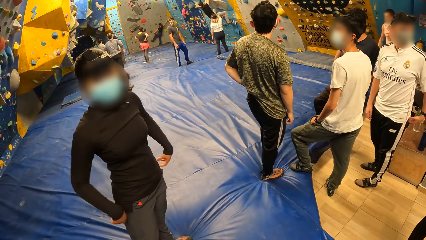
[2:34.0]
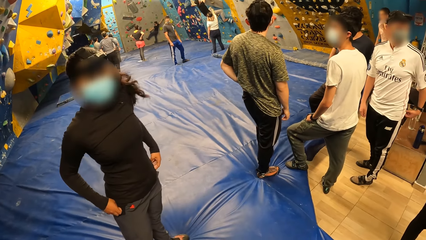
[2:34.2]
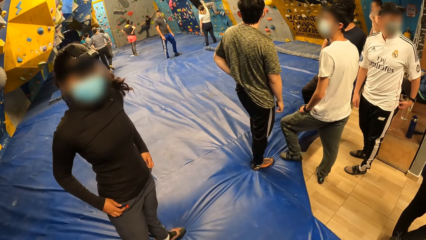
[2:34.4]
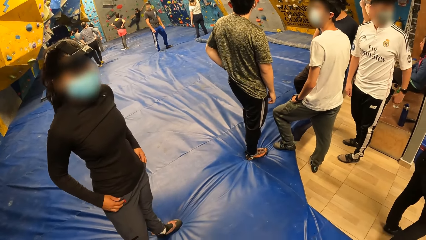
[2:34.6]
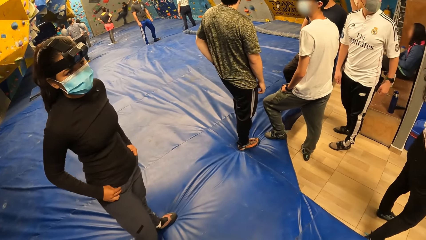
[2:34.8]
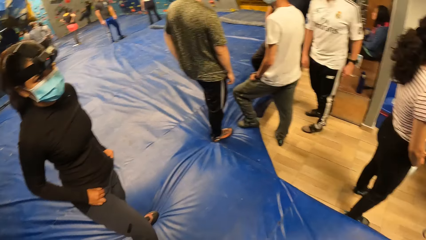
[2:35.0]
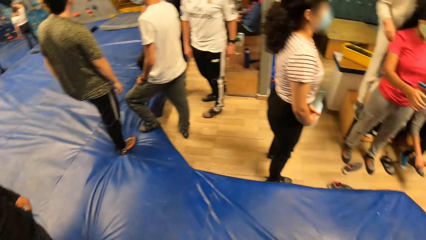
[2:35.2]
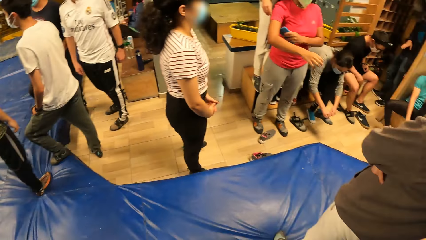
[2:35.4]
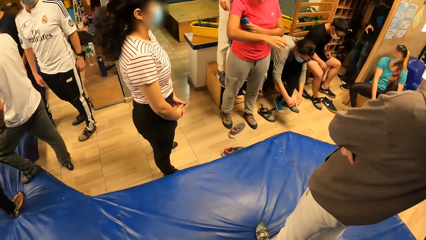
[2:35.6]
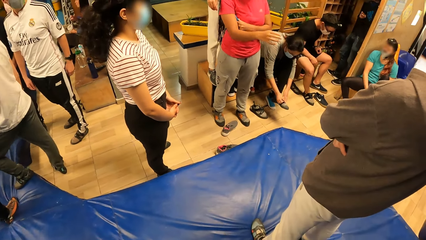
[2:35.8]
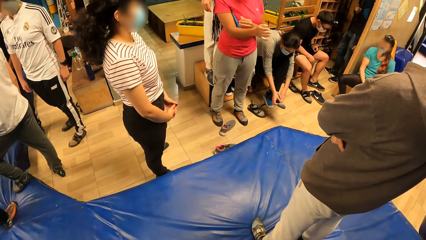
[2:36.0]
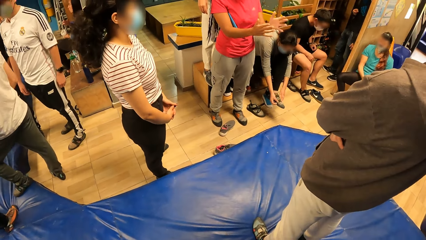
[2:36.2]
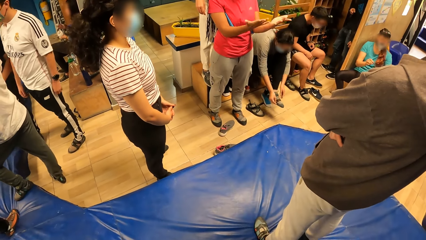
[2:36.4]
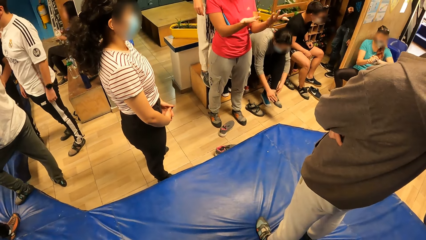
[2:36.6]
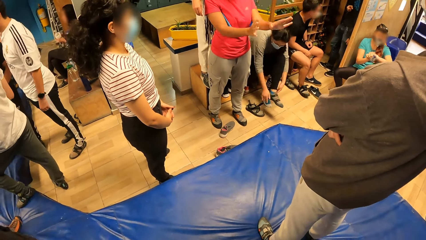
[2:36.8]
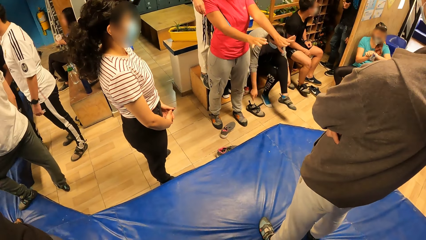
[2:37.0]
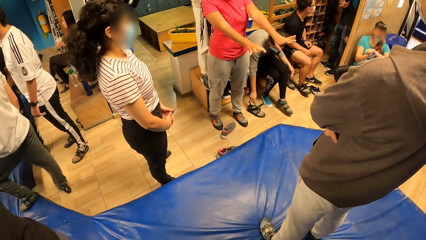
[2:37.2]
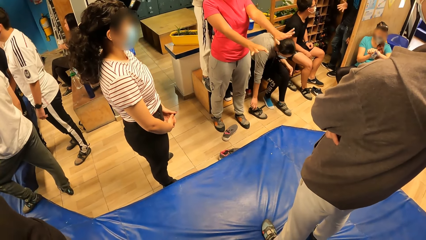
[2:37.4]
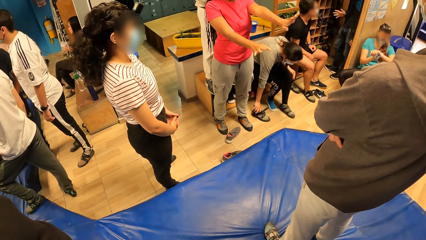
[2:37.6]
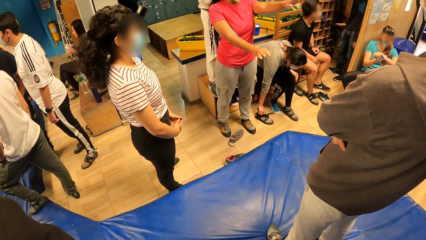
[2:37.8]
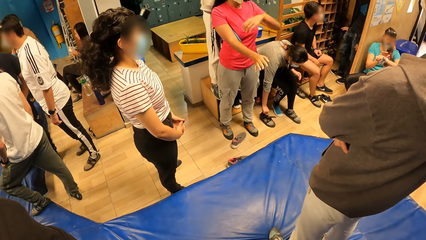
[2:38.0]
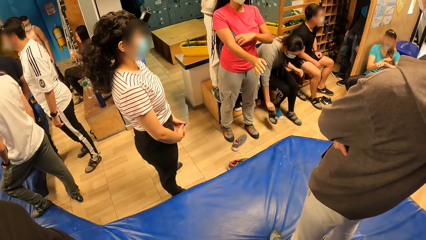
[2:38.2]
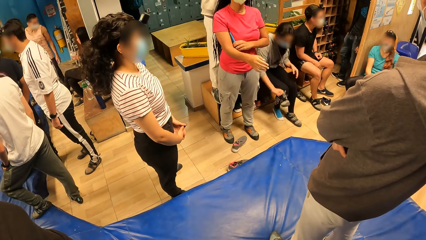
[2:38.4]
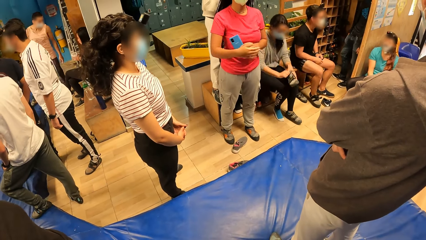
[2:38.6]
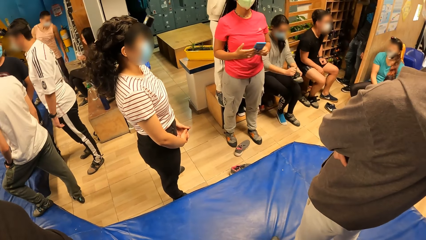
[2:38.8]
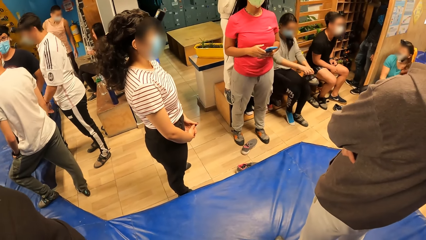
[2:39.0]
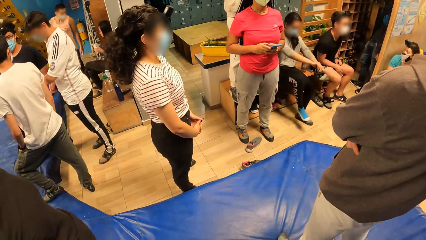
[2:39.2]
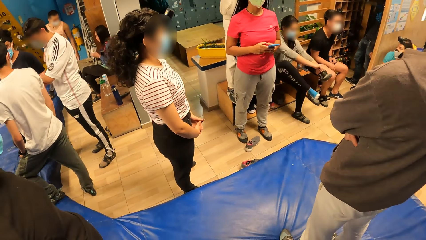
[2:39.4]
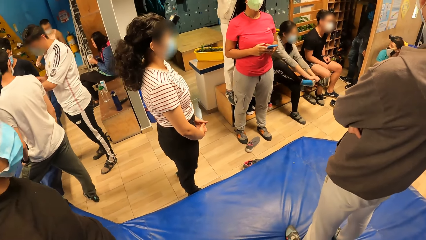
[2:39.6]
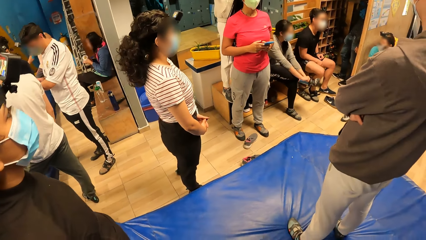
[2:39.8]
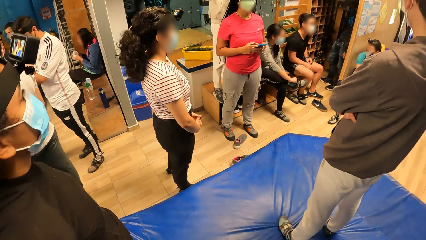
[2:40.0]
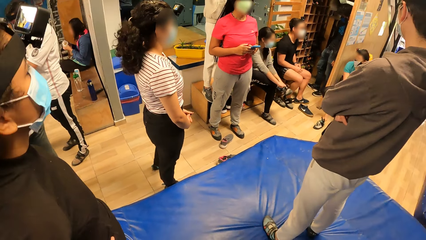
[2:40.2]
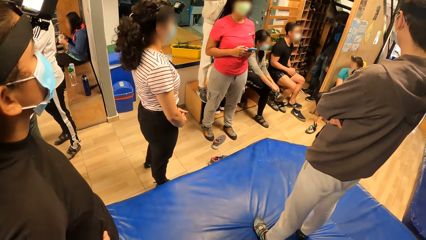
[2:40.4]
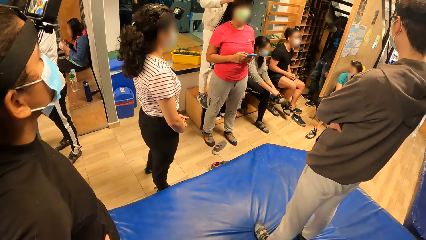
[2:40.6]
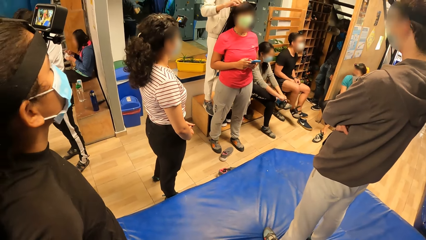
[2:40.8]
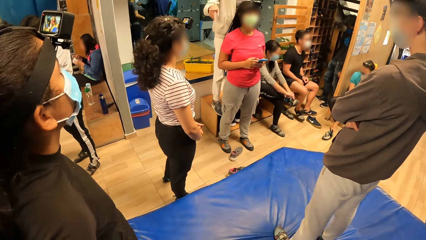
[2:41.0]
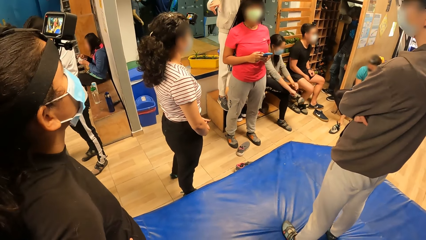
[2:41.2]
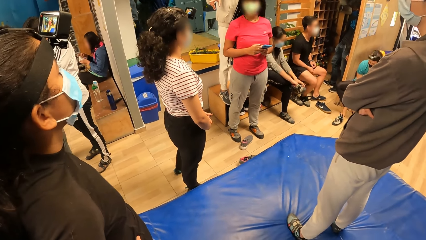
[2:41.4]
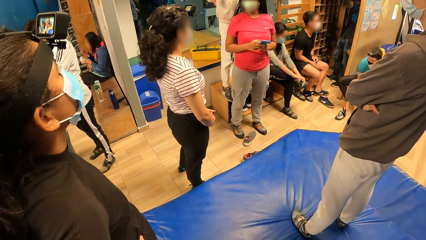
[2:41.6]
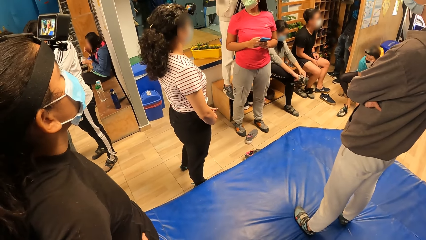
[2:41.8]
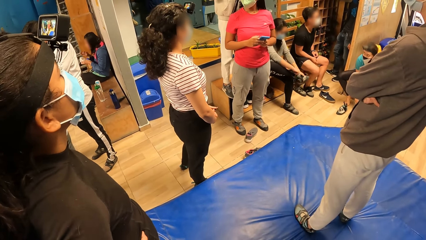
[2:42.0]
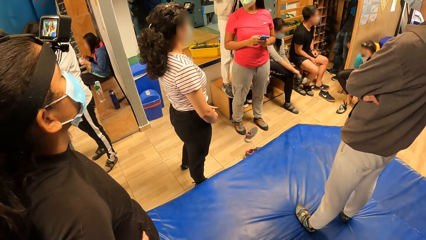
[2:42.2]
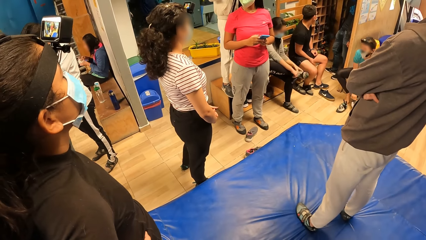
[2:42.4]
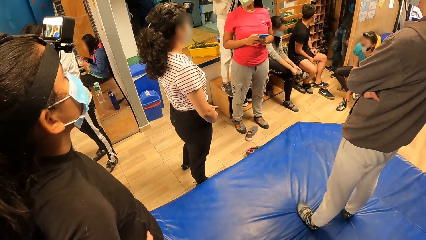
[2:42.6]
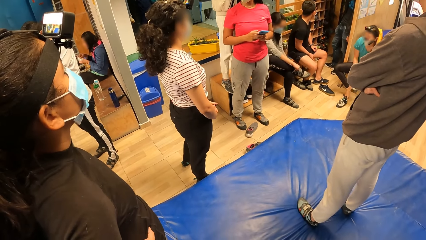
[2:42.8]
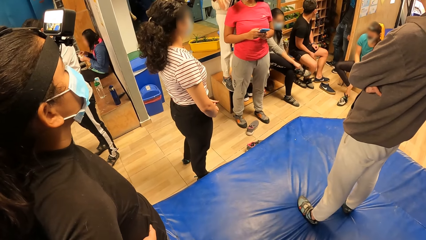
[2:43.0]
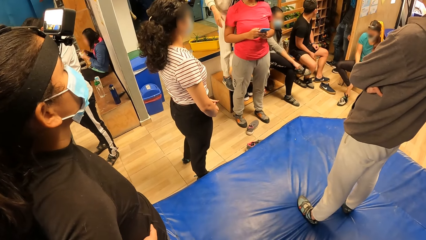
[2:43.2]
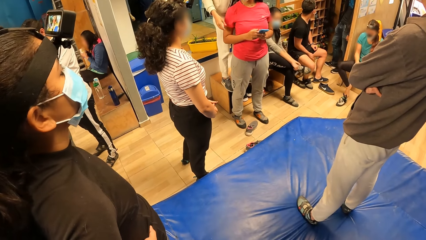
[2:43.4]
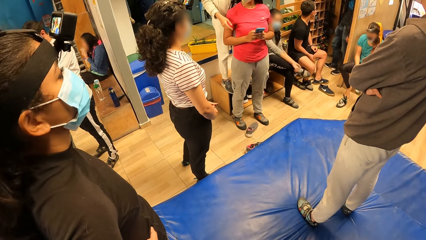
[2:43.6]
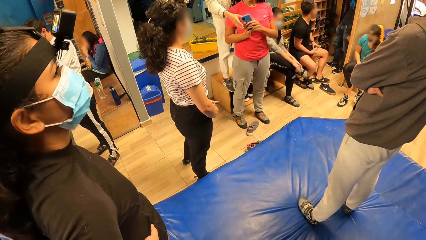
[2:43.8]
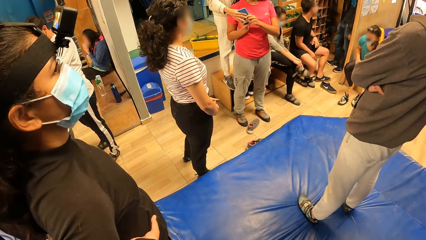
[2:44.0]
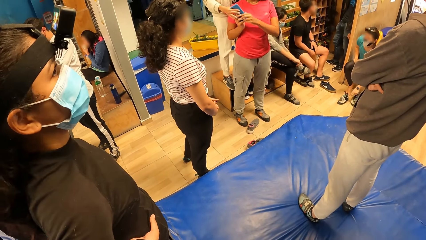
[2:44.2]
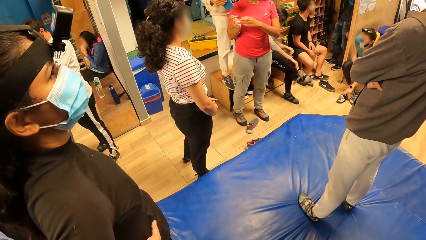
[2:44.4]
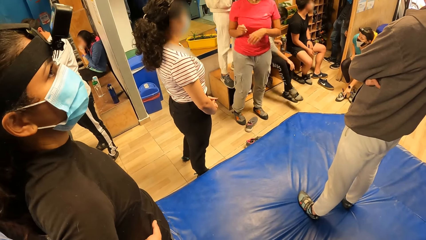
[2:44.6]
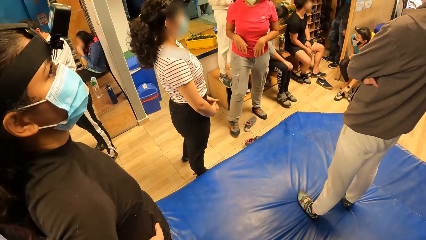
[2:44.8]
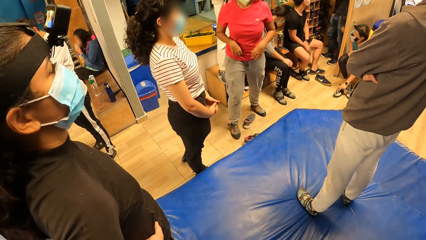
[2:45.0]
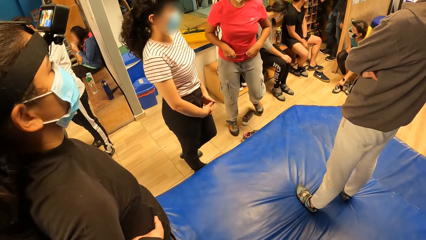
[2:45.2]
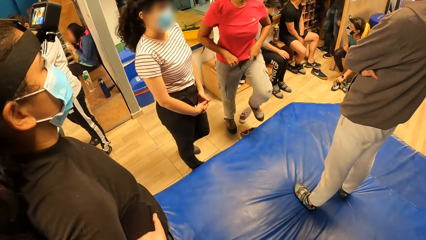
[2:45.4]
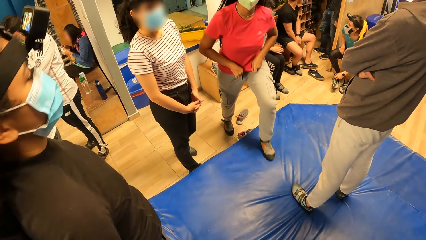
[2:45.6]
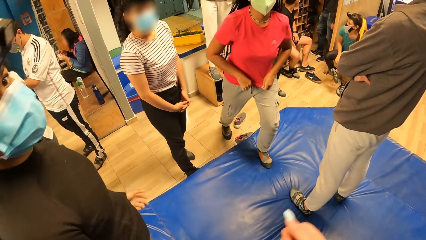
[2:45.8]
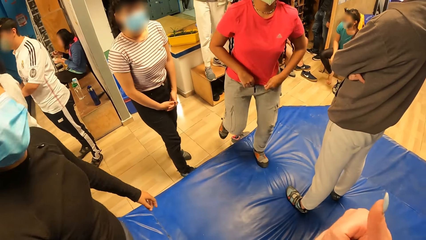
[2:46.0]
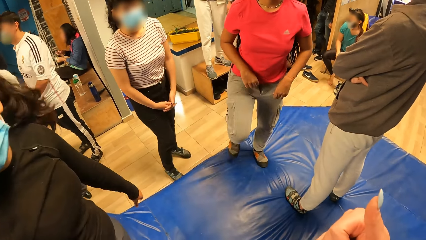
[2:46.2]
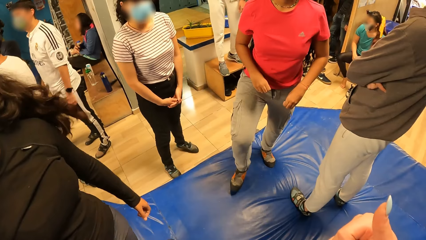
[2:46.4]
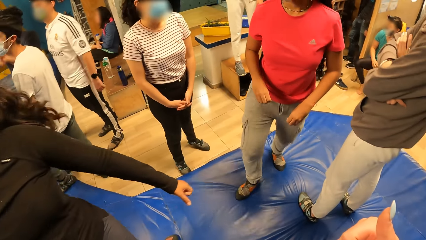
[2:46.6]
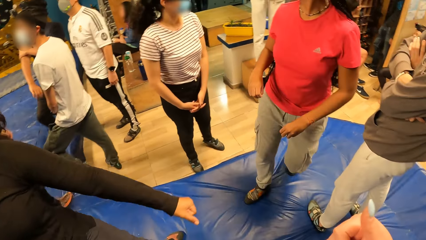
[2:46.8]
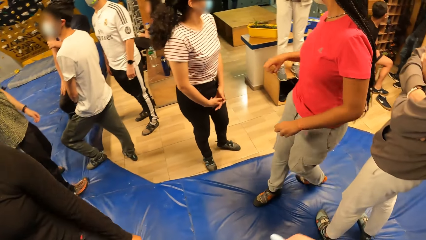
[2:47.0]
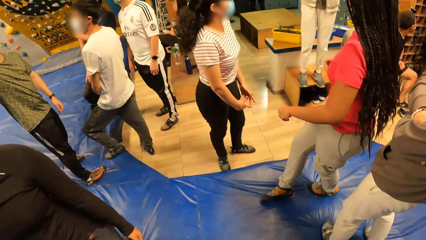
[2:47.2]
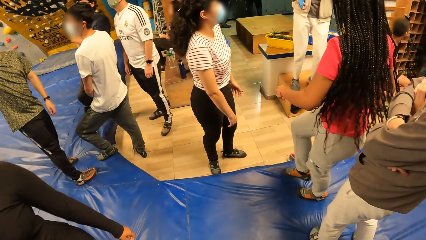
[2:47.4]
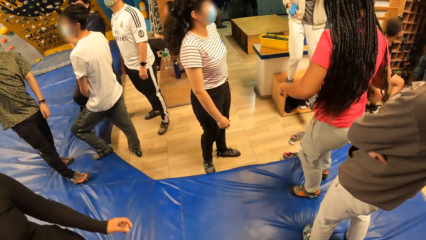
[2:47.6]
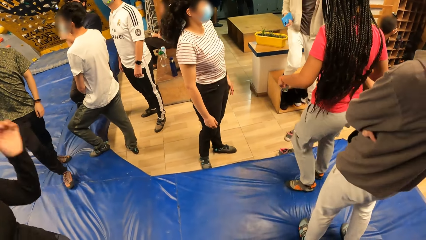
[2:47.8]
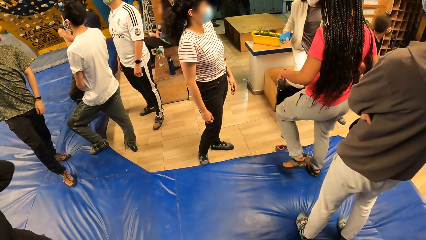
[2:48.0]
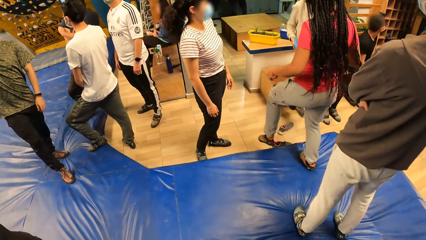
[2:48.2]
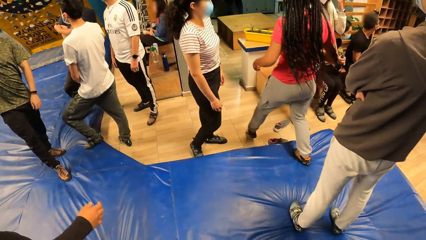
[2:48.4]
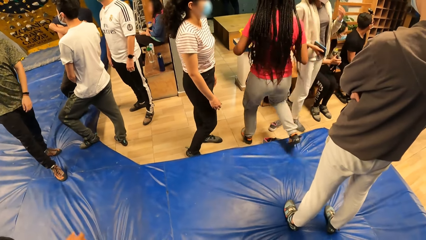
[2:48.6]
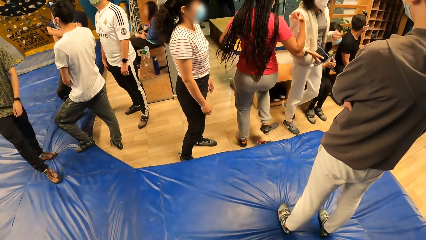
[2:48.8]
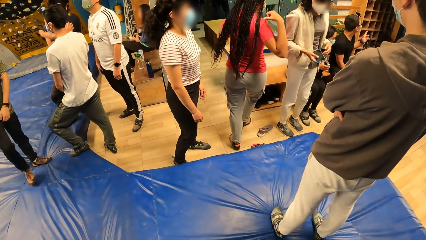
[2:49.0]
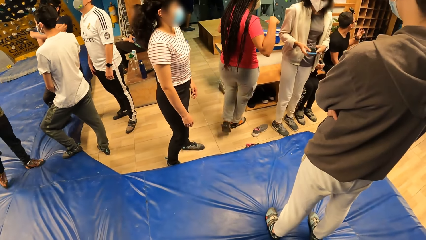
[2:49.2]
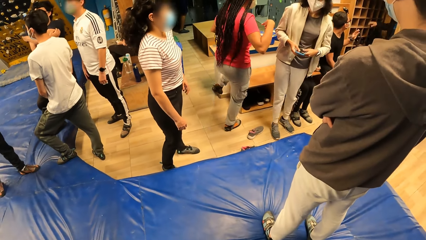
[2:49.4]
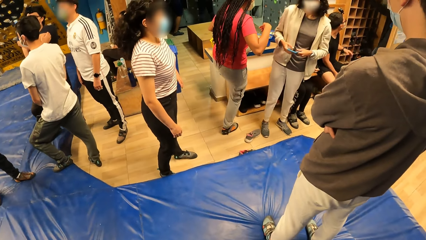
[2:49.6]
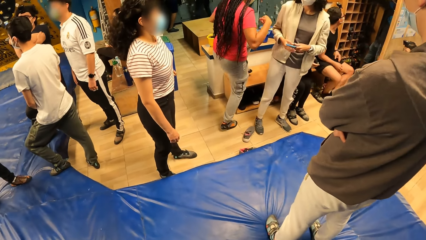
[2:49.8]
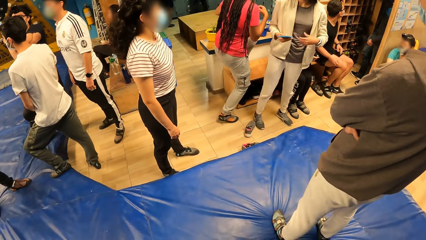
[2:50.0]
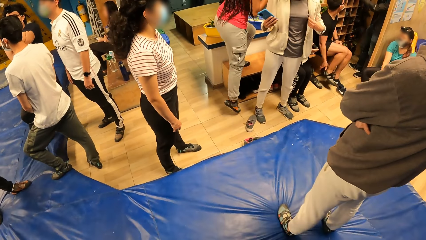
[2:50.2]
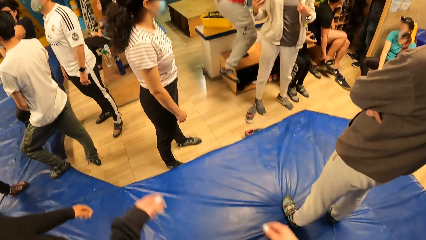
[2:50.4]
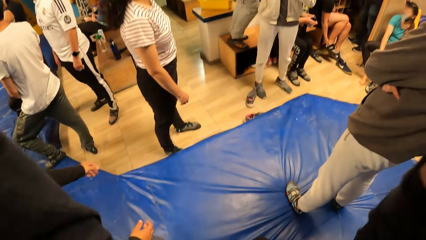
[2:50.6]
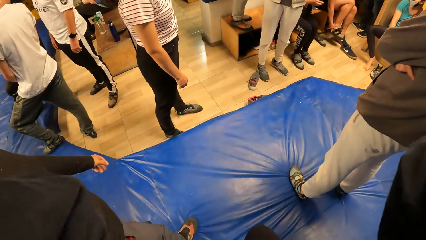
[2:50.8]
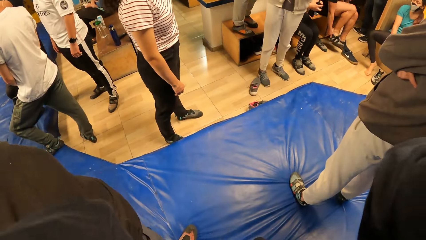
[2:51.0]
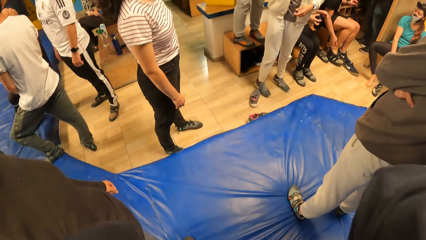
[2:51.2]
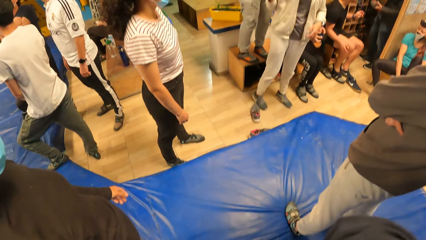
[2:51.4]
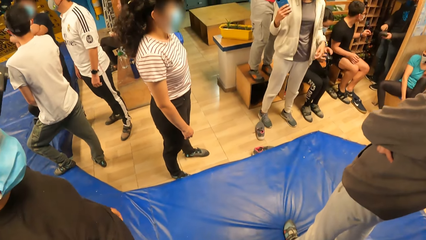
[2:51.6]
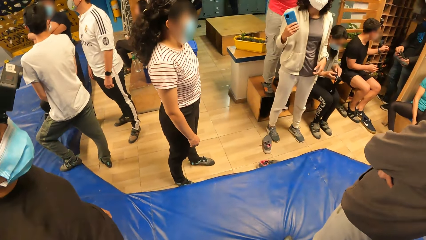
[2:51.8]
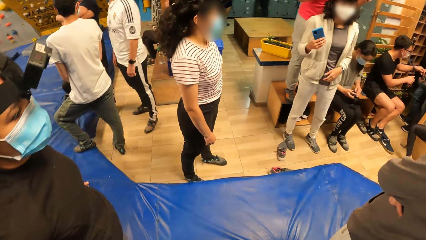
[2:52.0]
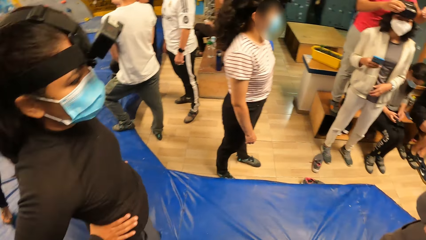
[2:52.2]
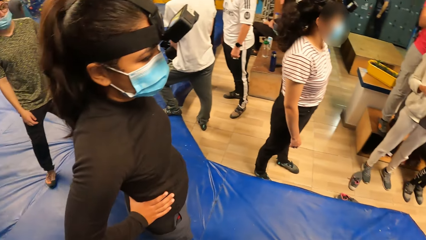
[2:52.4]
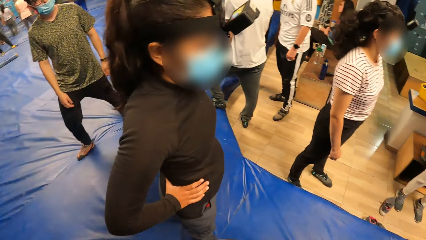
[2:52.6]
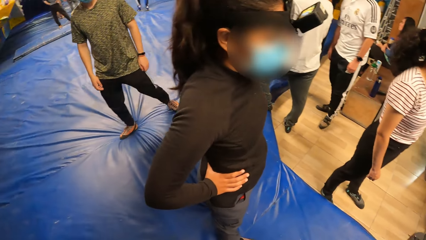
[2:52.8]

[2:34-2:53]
A woman picks up the right pair of the climbing boots from the floor with her right hand. The woman wears the right pair of the climbing boots on her right leg with her hands. Another woman picks up the left pair of the climbing boots from the floor with her right hand. The other woman drops the climbing boot in her left hand on the floor. The other woman picks up the right pair of the climbing boots from the floor with her left hand. The camera wearer raises her thumb up. She raises her hands.
